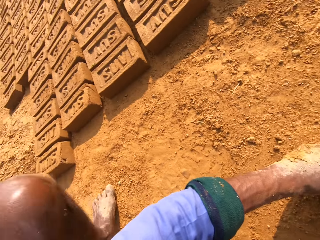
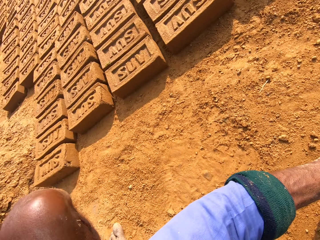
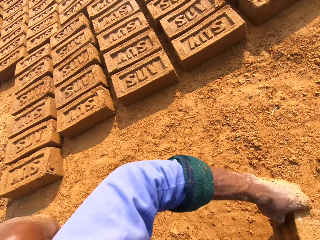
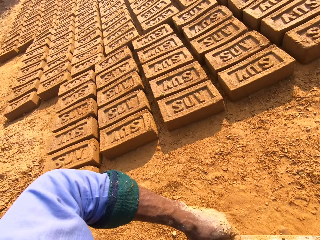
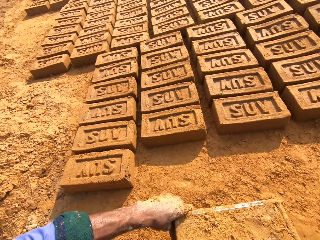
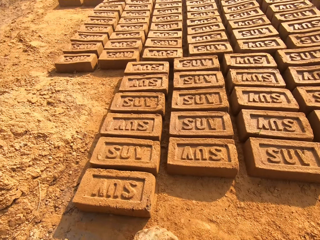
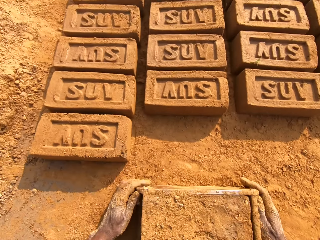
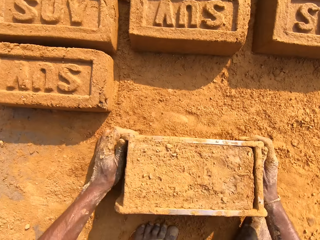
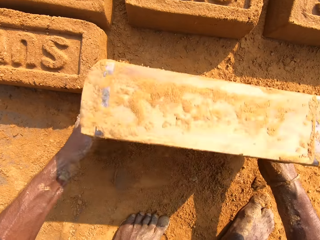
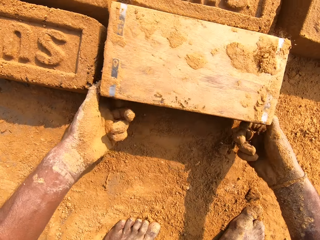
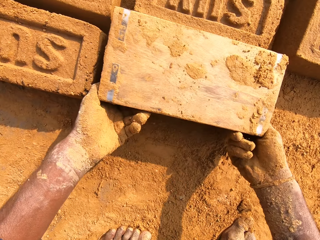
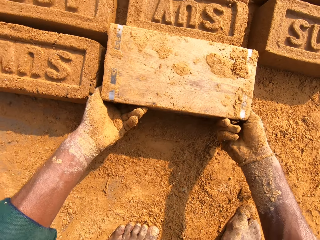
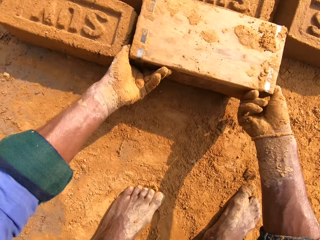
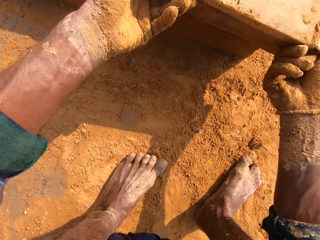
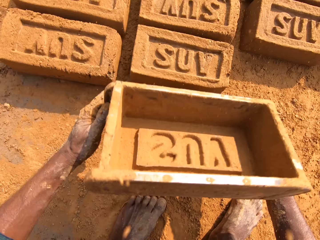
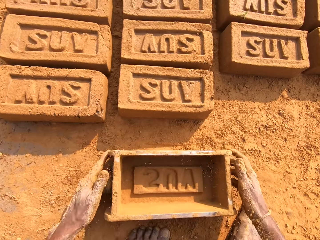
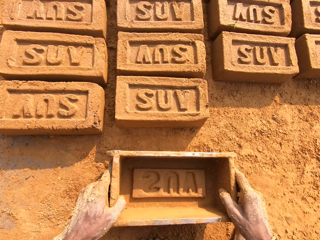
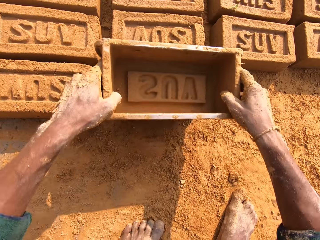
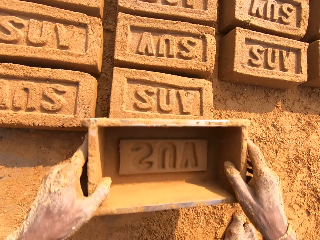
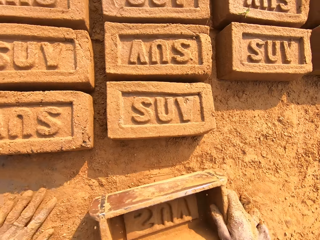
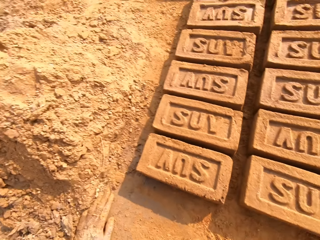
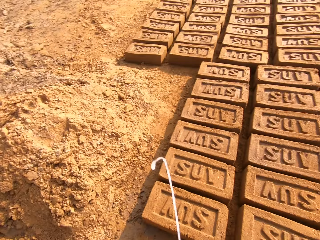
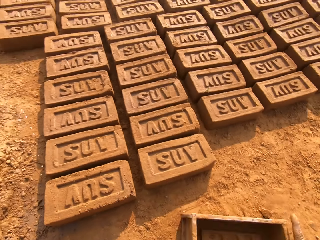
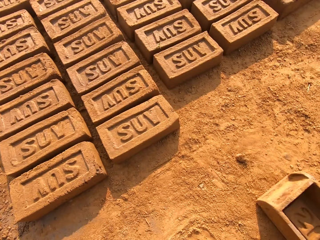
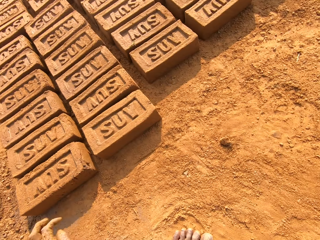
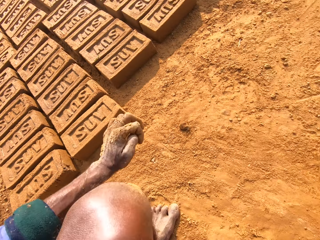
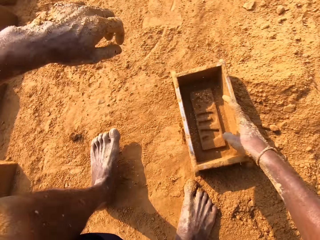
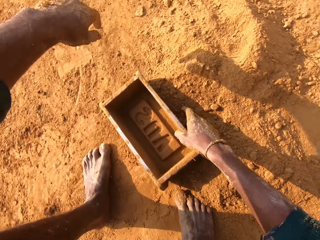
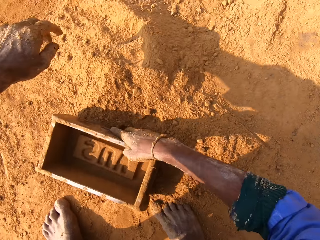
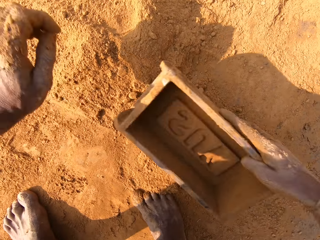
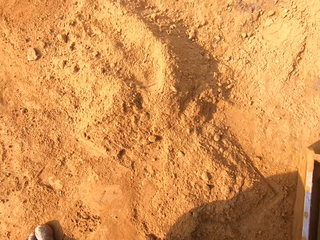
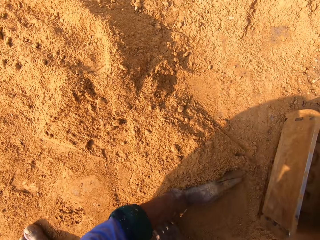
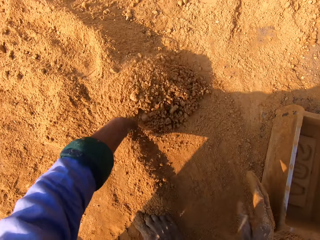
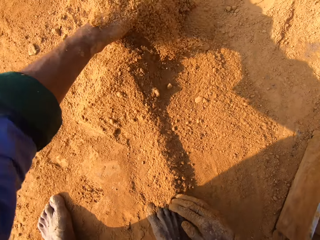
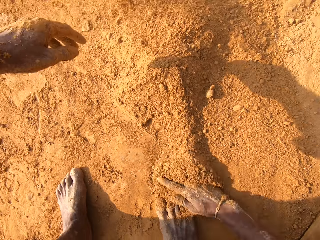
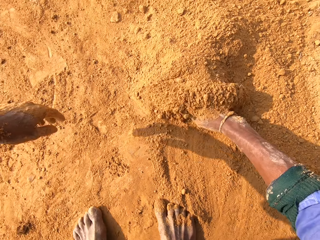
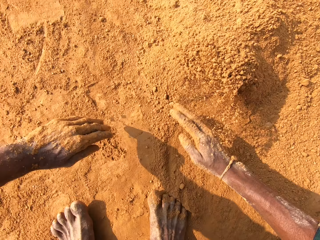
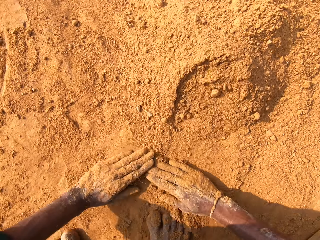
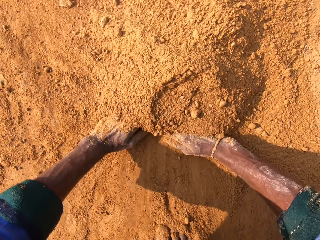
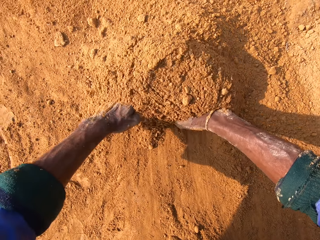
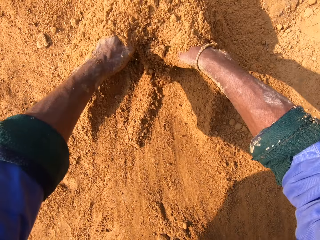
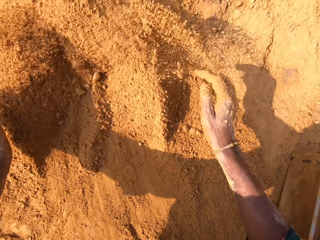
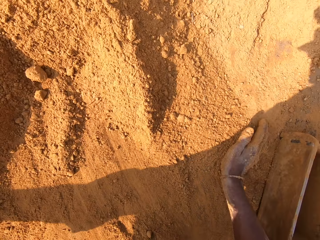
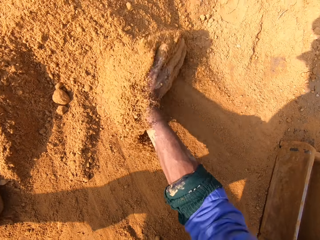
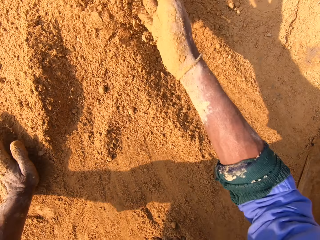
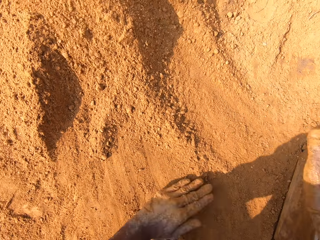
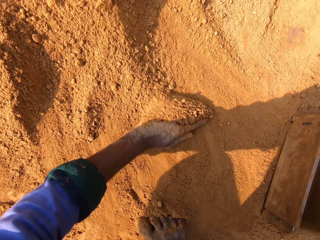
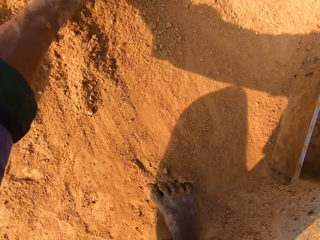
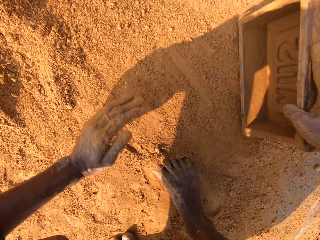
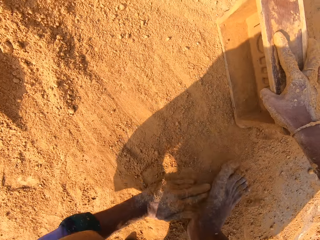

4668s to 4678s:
The camera wearer puts sand on the brick mold. They put the clay brick on the ground.

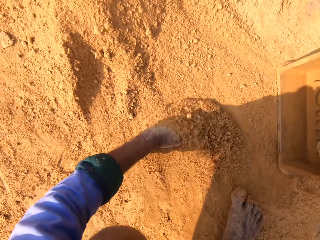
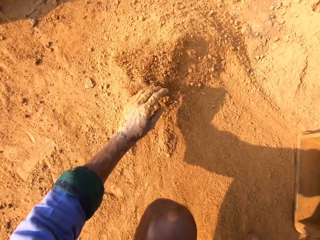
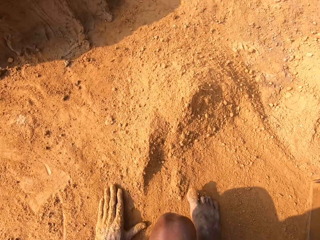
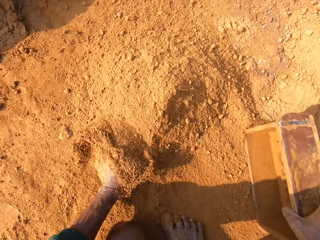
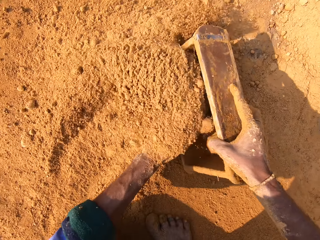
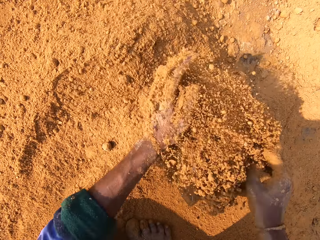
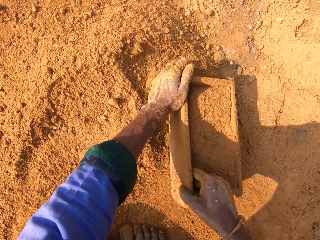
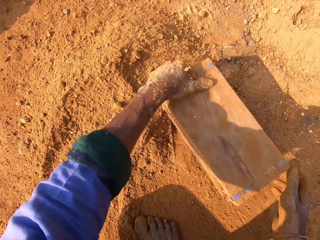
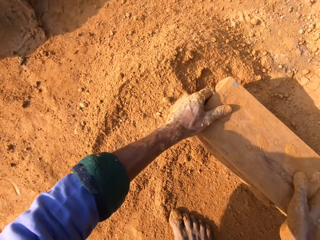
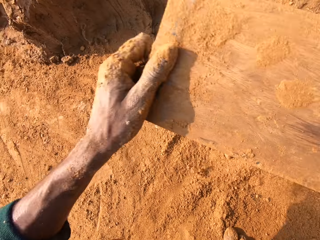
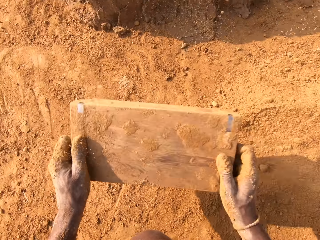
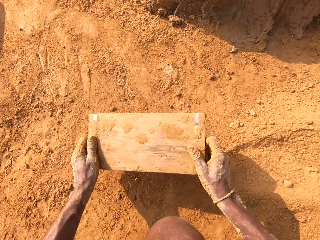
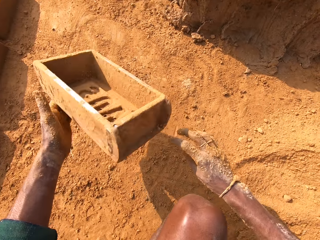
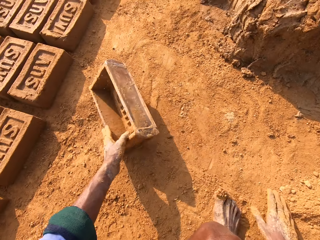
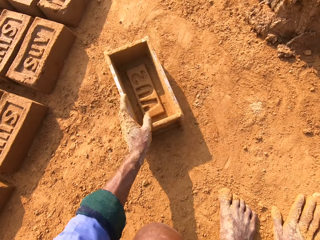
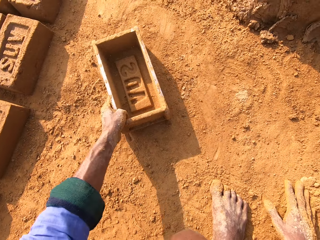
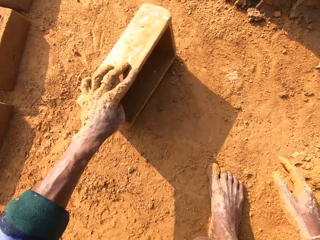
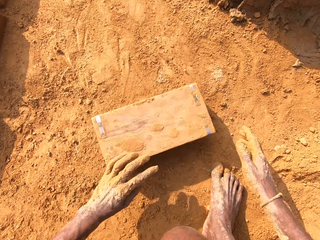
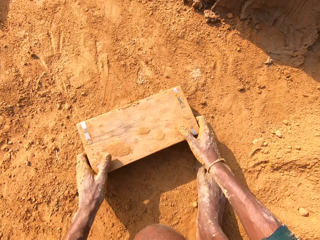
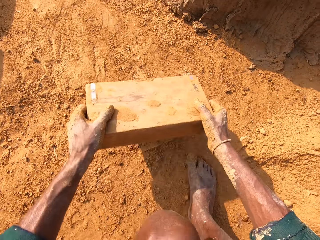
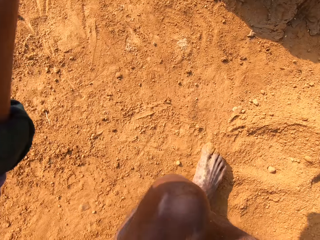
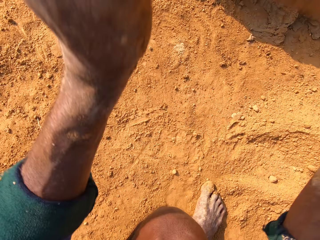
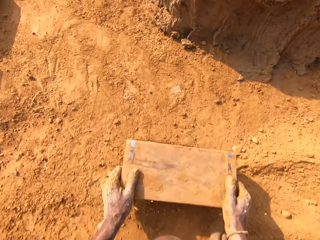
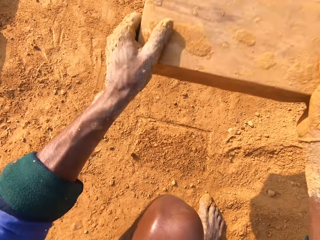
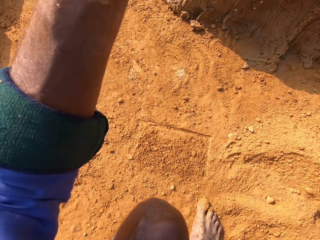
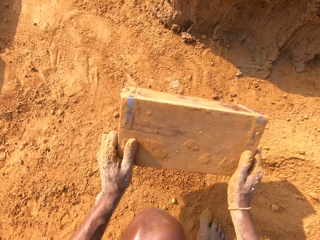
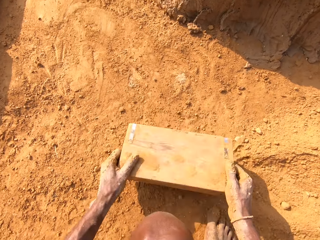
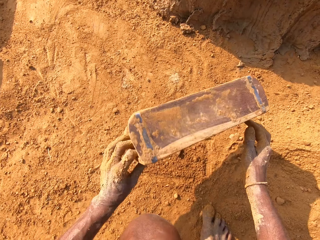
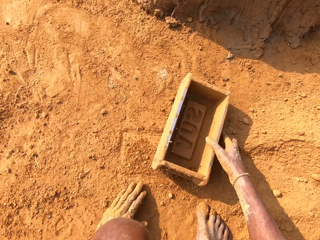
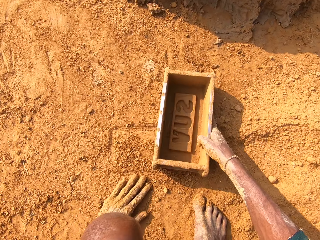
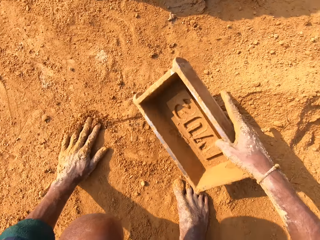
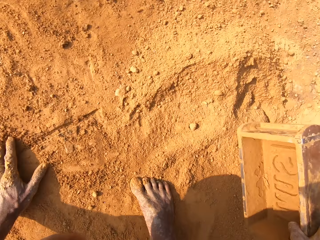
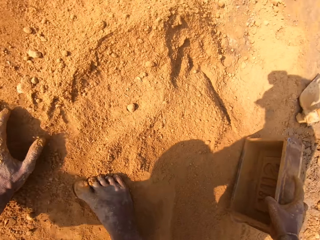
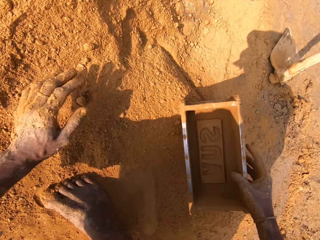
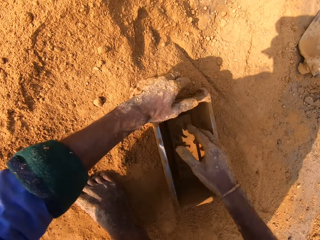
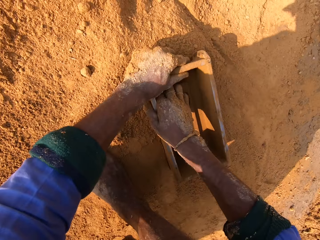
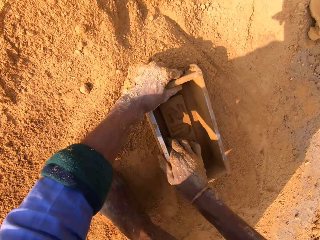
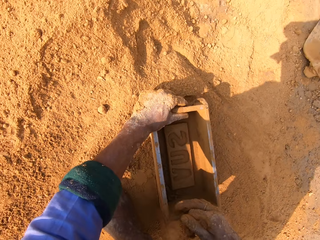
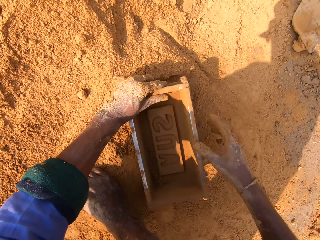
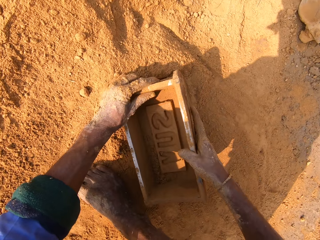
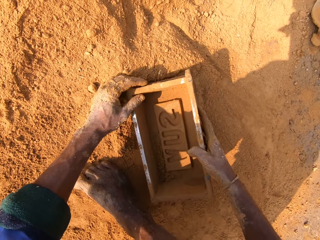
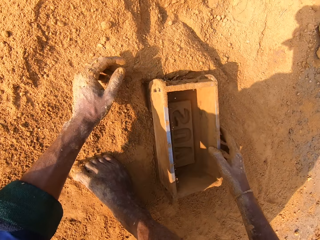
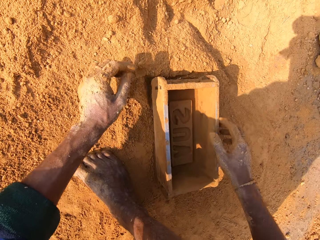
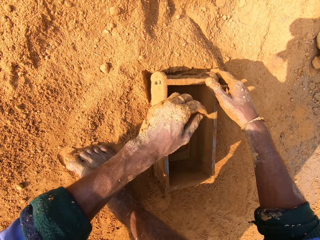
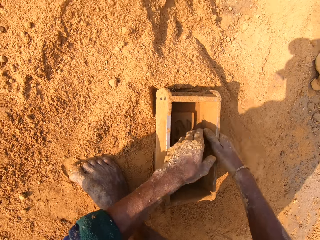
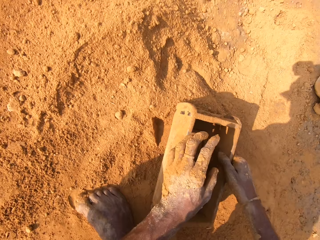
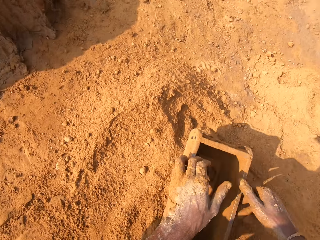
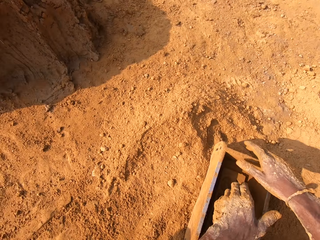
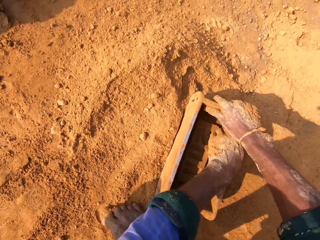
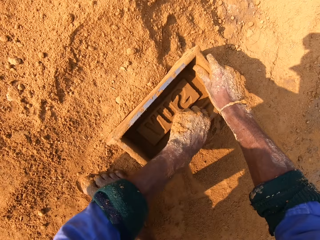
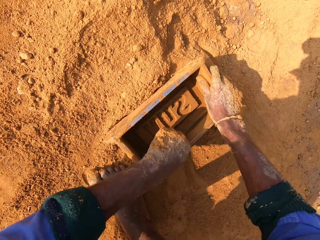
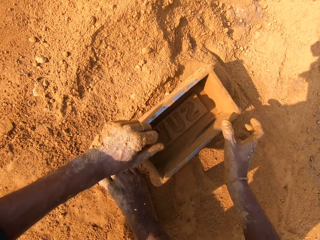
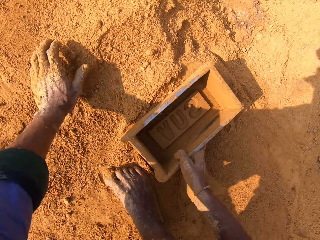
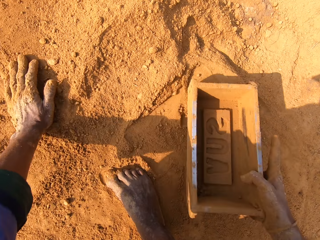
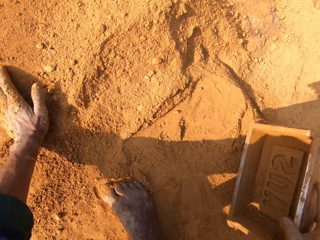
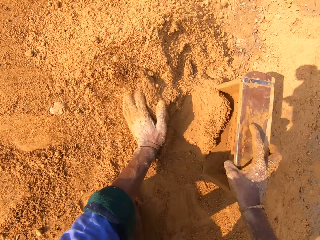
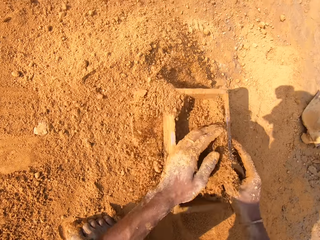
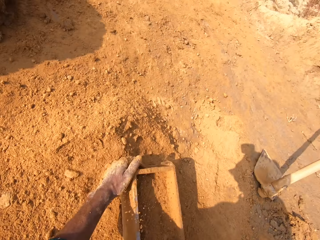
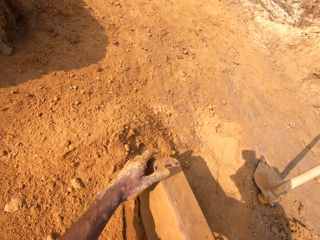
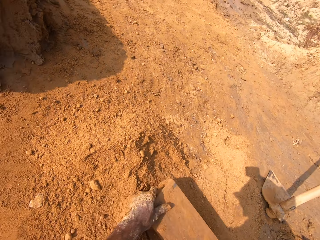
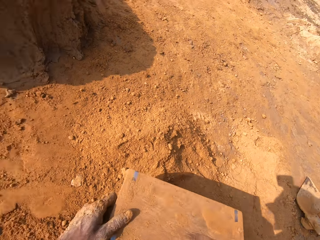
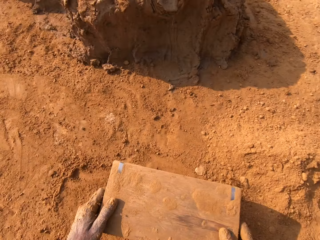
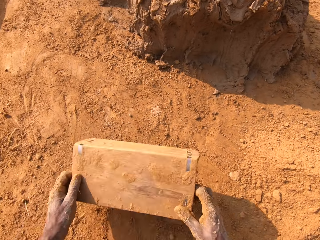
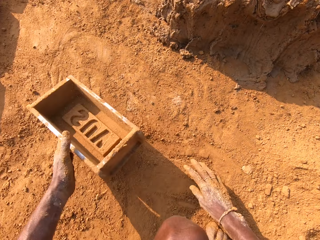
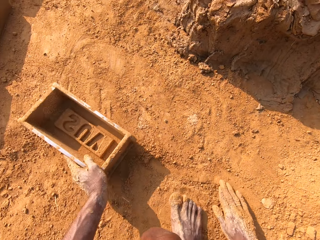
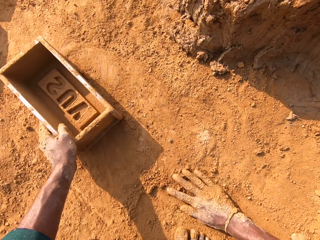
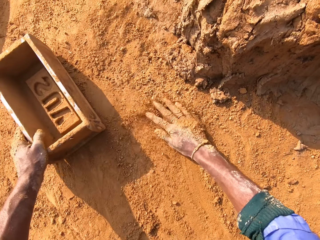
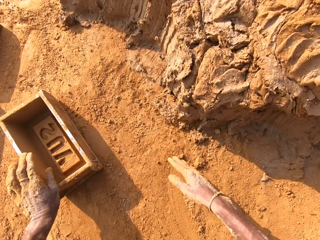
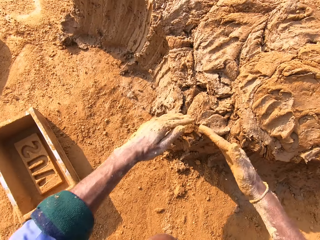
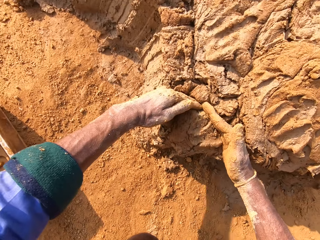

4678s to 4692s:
The camera wearer puts sand into the clay mold. They remove sand from the clay mold. They bang down the brick box. They put sand into the clay mold. They remove sand from the clay mold.
